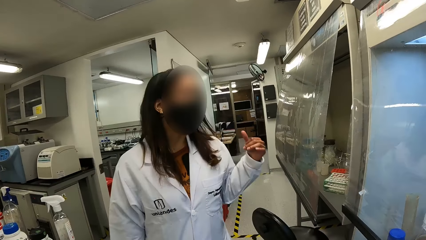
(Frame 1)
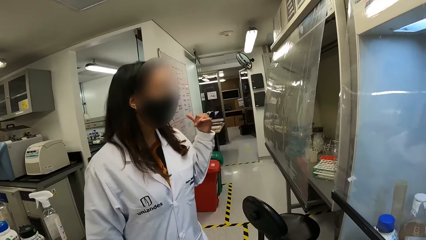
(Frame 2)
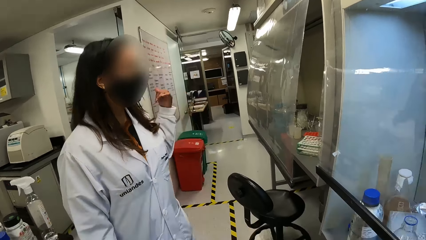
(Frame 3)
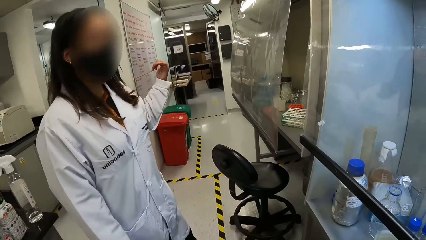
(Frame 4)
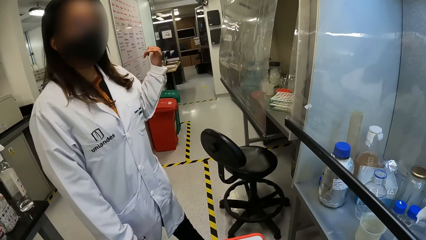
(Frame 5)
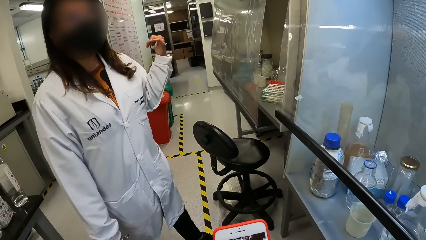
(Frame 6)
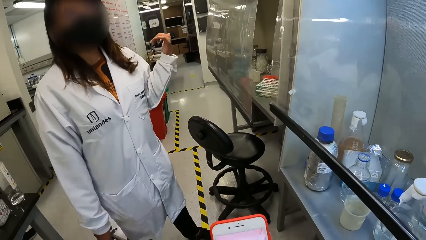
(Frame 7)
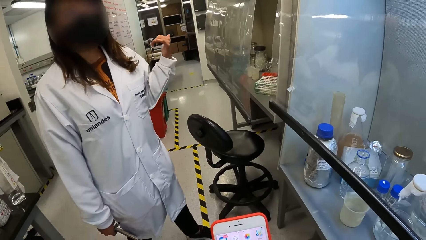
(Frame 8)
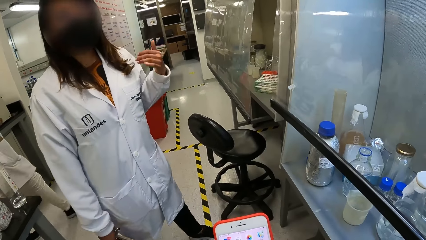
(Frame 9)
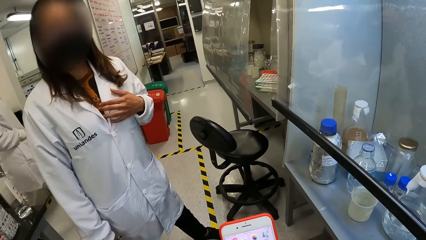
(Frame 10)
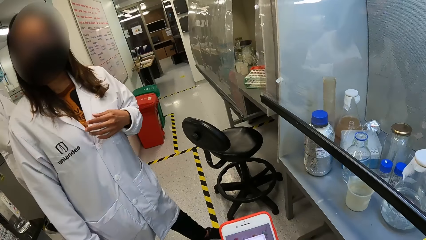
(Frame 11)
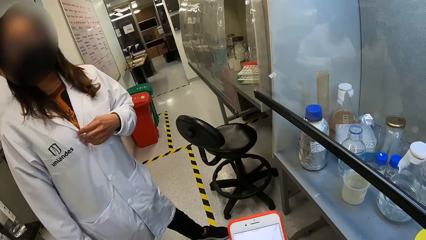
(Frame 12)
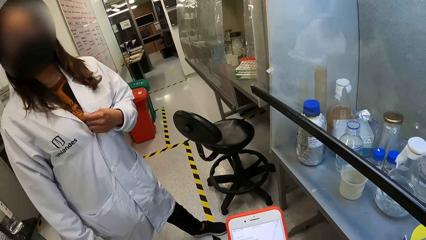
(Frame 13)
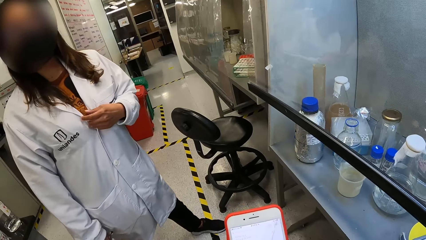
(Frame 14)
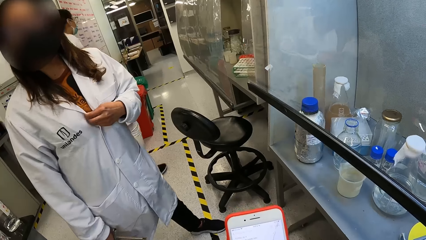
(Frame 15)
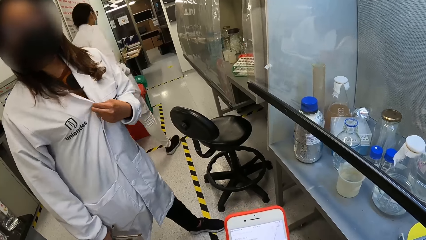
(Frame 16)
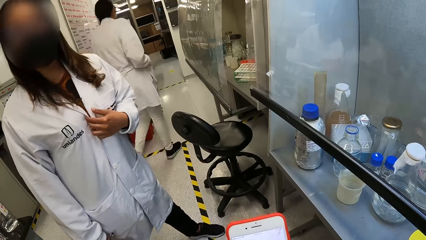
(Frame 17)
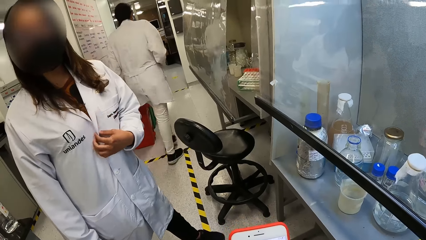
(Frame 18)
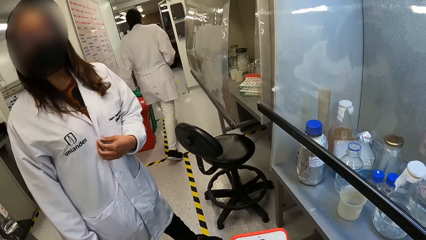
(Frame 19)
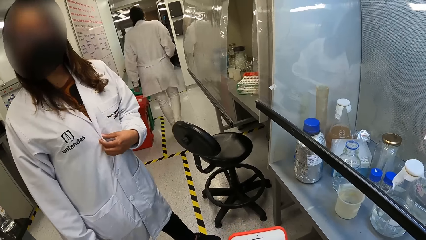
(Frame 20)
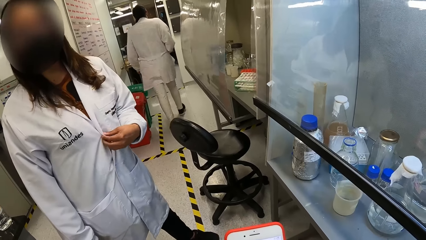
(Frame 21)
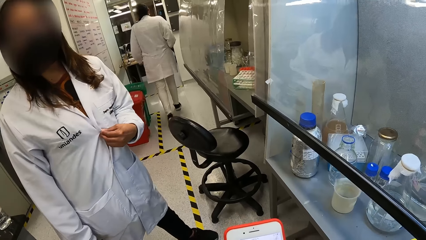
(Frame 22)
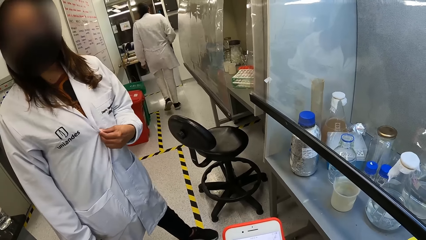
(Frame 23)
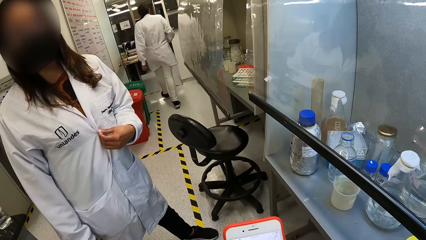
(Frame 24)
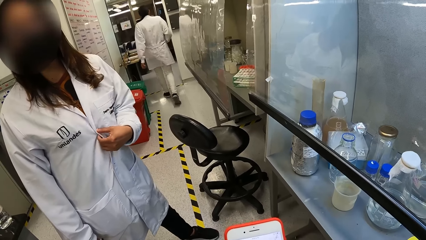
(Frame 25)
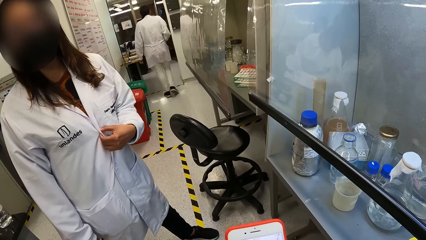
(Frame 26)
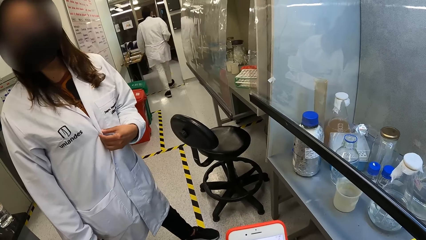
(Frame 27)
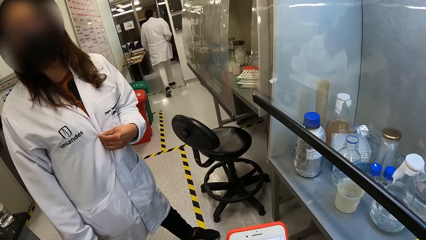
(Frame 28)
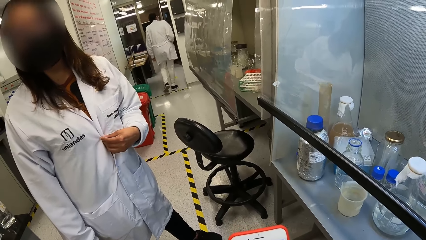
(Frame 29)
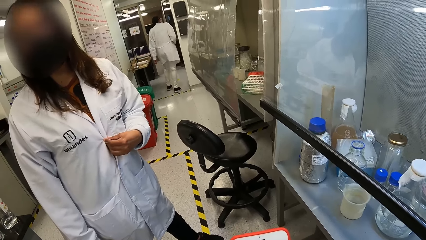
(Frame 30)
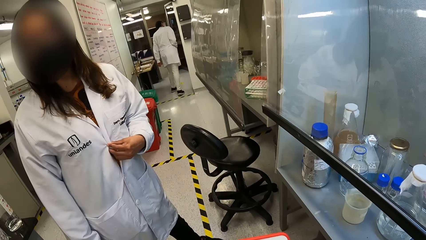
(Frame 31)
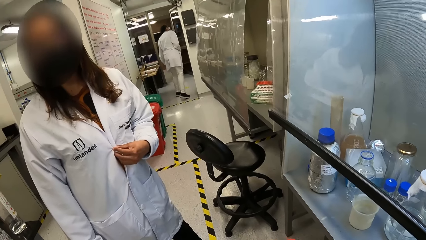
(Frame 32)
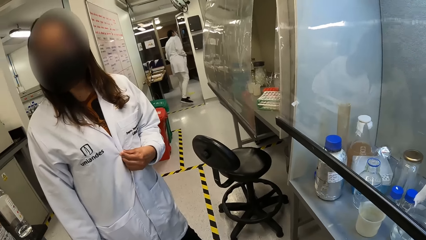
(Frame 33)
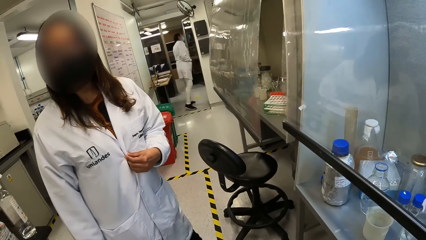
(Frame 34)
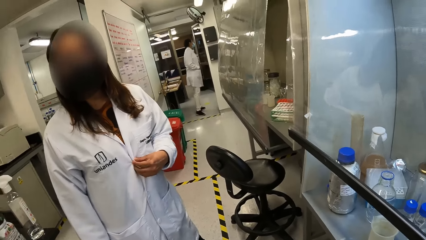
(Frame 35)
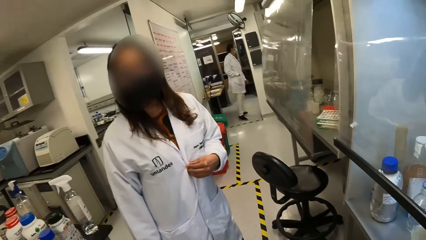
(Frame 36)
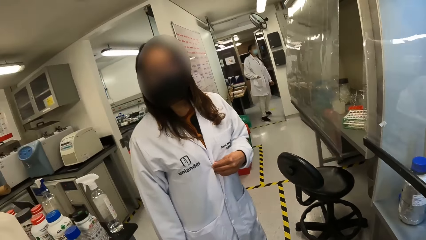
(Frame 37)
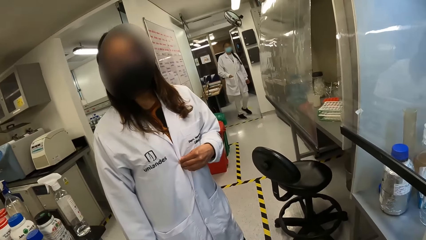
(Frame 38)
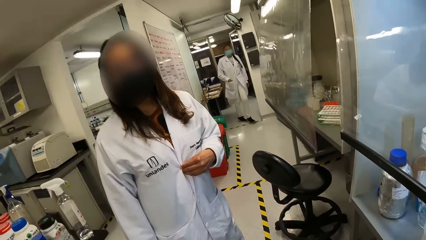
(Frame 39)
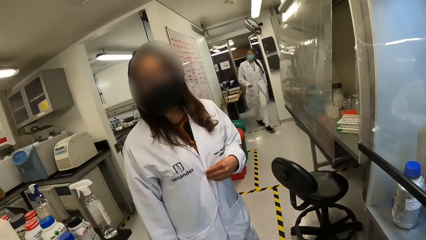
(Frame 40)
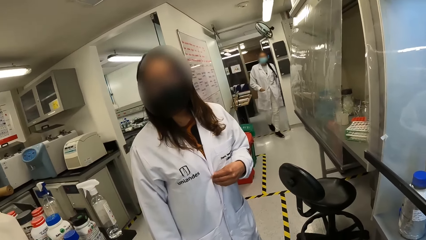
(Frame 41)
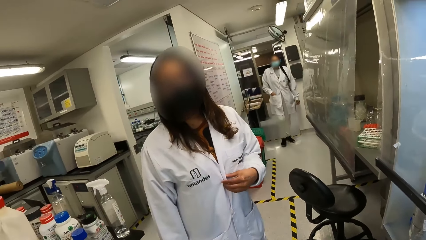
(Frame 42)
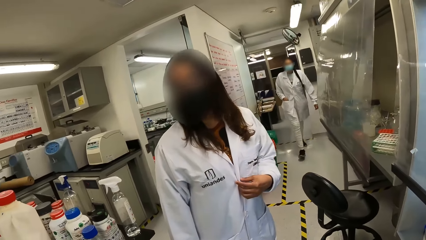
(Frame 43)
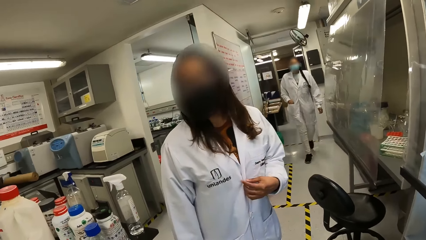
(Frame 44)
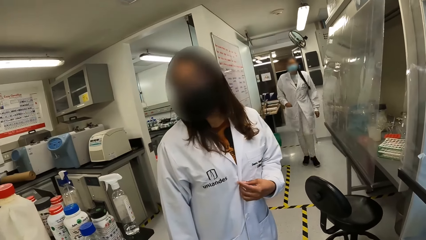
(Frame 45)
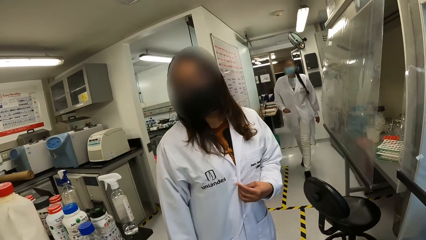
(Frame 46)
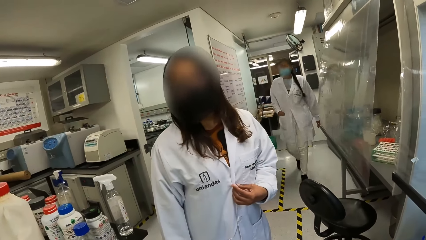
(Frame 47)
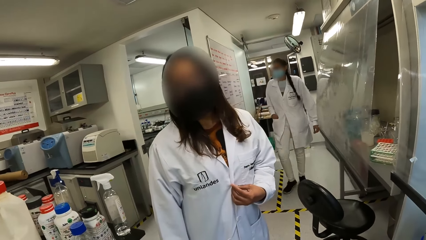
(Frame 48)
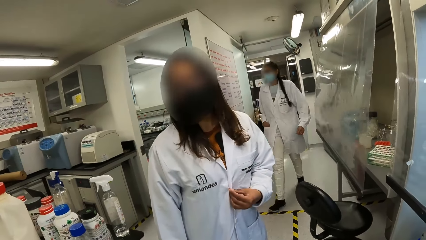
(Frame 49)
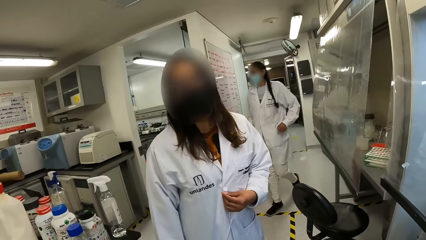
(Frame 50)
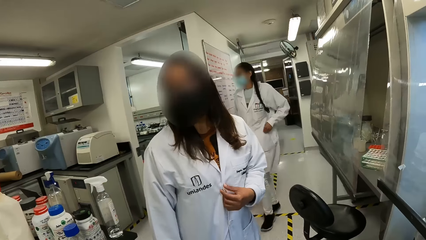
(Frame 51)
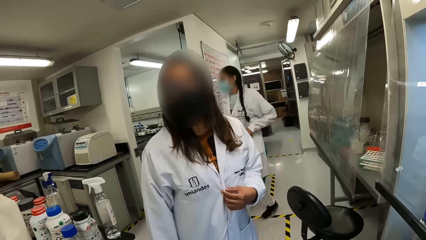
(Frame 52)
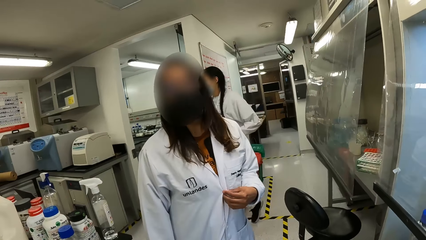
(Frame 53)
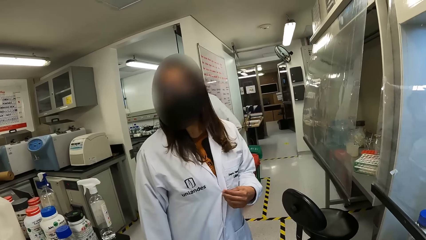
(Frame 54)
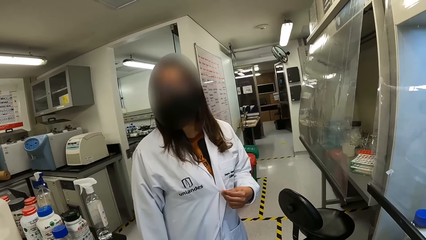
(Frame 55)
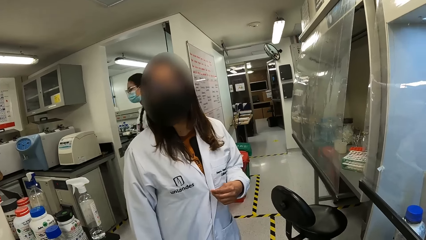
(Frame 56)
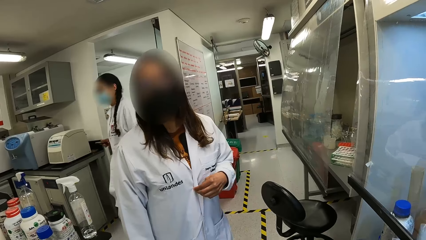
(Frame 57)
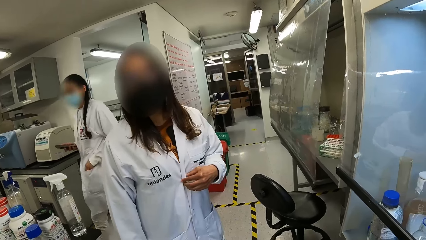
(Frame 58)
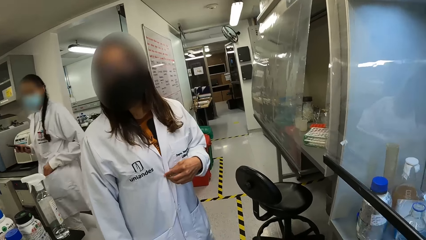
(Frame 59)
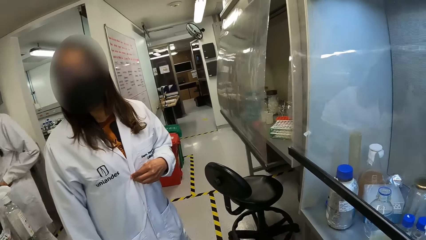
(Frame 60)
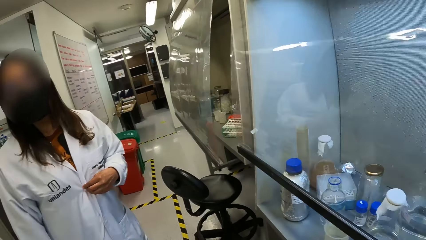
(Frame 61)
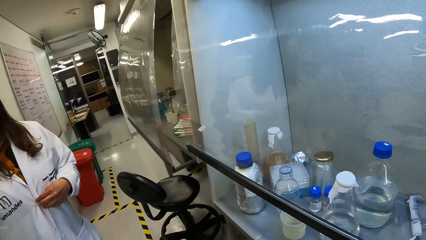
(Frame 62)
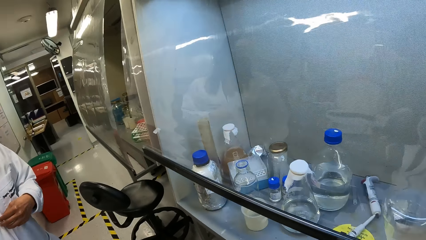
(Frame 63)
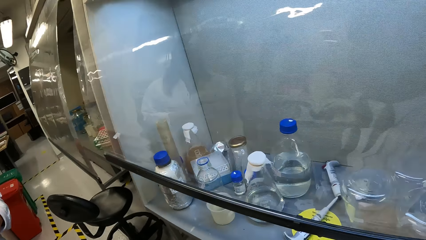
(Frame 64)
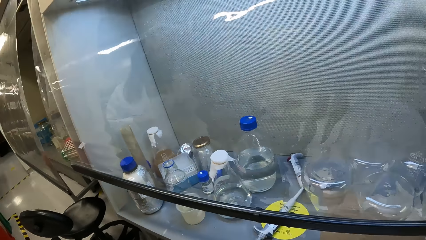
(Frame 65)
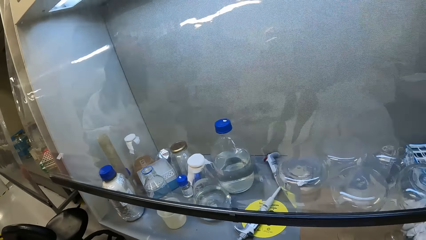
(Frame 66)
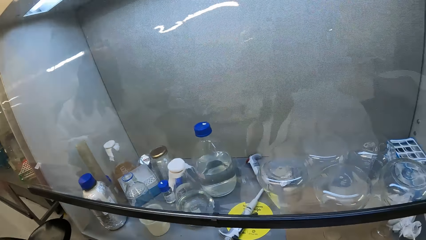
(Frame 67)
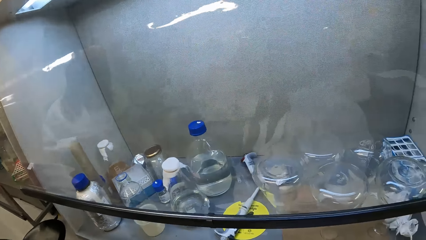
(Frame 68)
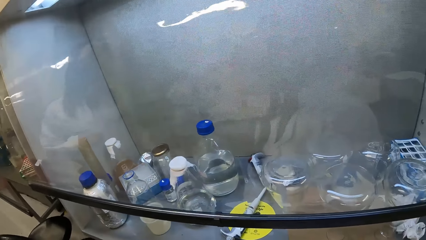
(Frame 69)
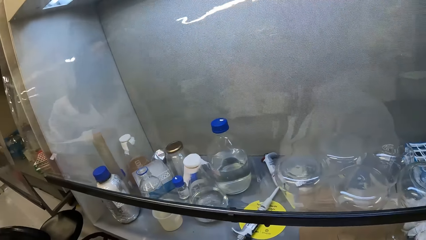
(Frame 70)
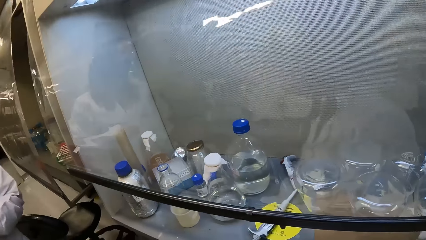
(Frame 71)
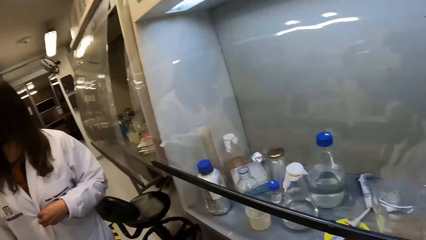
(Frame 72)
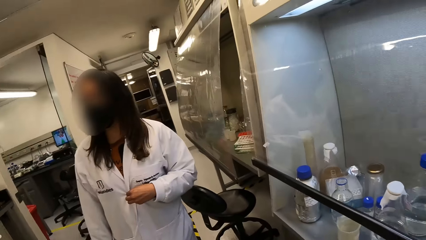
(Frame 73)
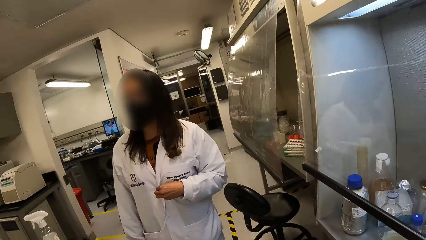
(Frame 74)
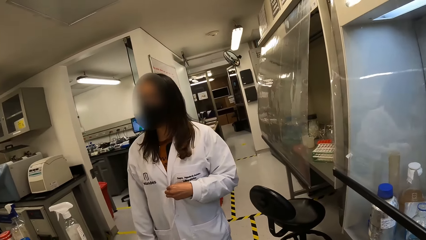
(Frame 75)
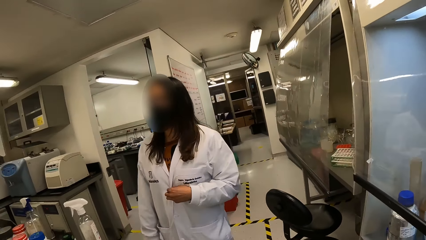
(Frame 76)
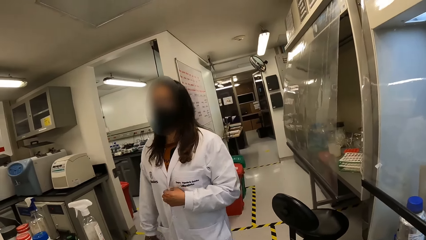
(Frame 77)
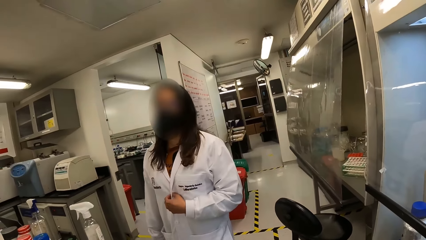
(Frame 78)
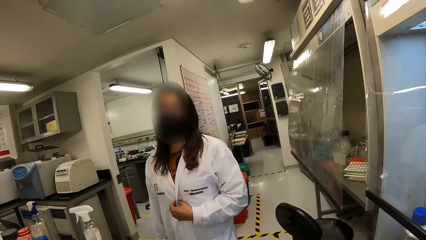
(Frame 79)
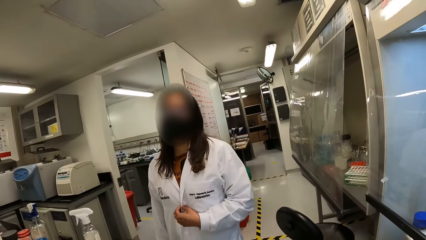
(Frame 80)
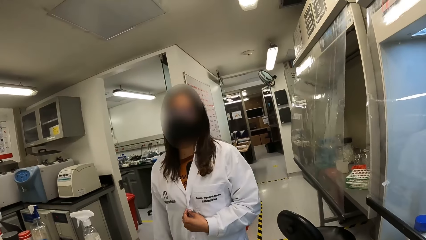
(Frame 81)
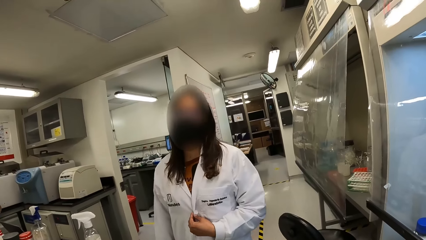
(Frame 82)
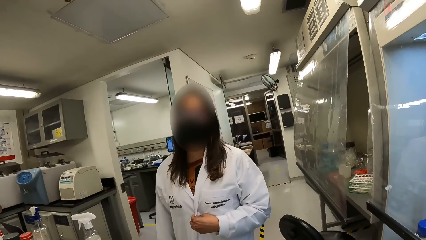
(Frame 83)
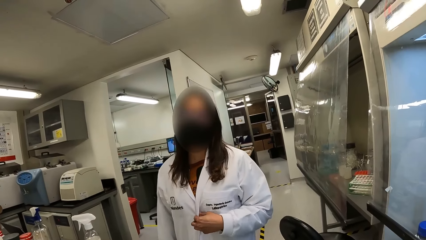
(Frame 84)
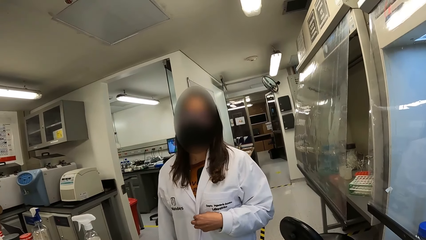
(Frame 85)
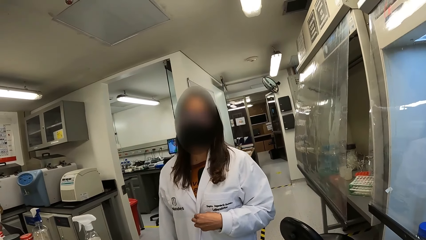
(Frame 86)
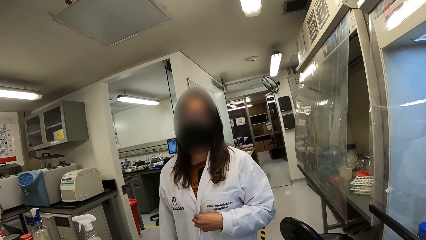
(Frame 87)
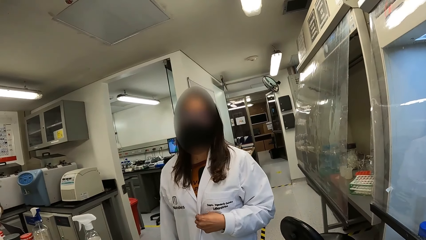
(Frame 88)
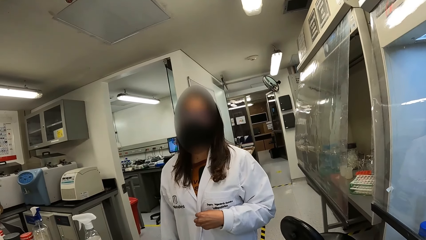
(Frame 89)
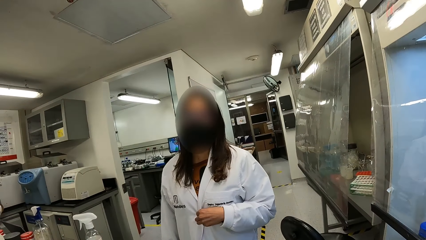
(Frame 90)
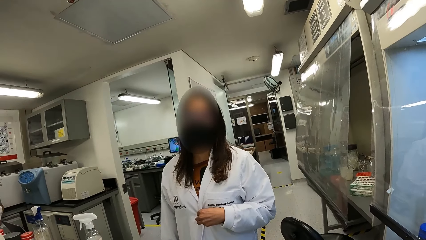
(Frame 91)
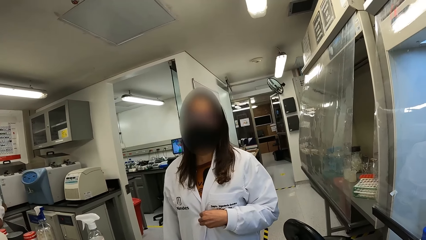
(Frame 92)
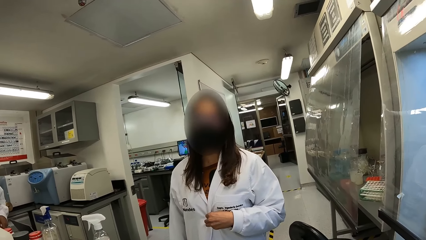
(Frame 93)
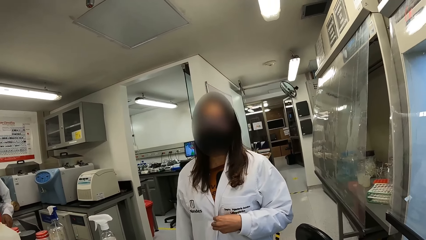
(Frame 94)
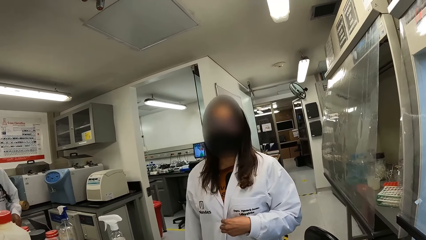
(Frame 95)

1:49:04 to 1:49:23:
The camera wearer checks the phone. They look around the laboratory. The lady talks with the camera wearer.
